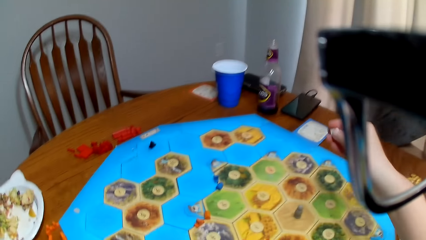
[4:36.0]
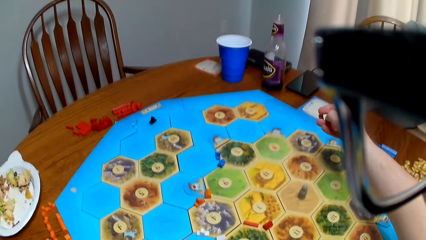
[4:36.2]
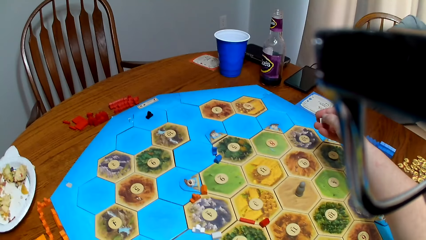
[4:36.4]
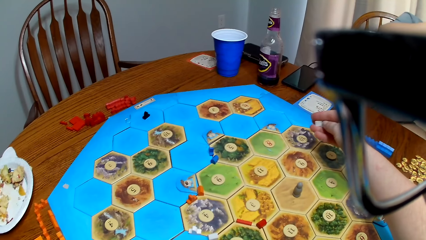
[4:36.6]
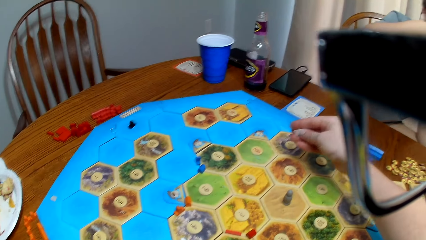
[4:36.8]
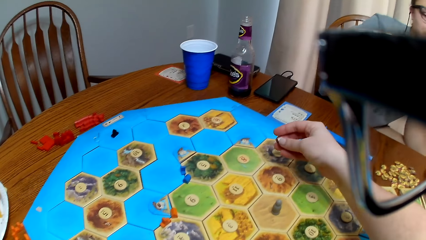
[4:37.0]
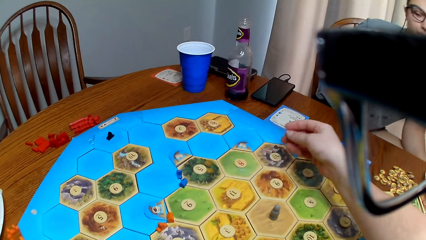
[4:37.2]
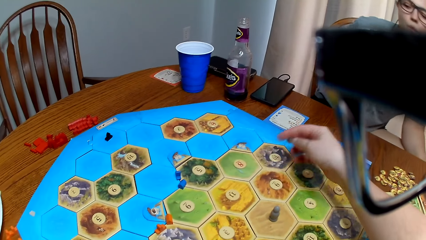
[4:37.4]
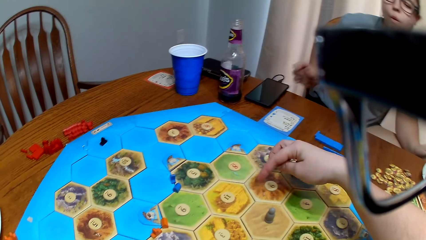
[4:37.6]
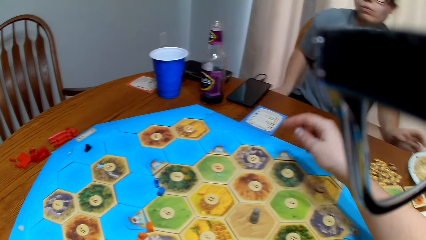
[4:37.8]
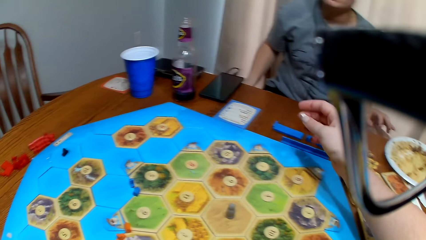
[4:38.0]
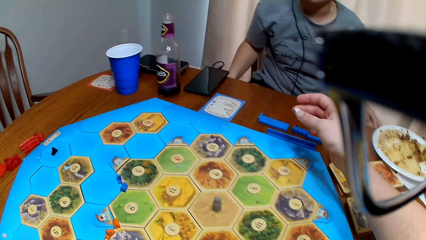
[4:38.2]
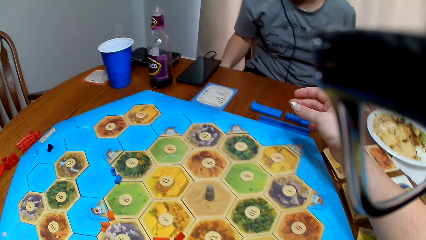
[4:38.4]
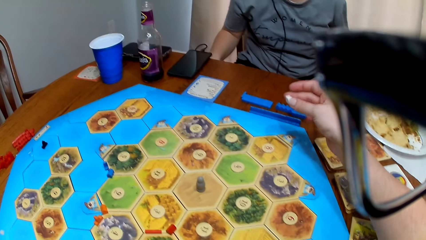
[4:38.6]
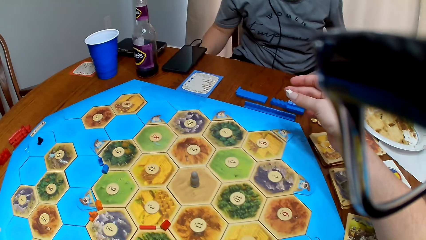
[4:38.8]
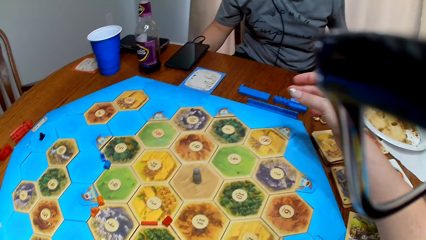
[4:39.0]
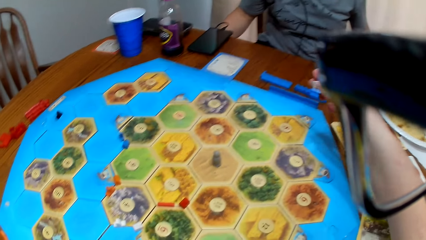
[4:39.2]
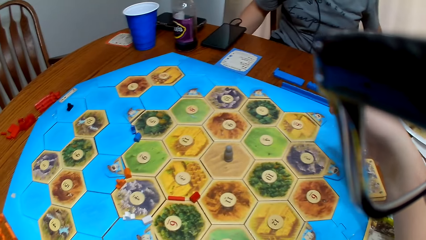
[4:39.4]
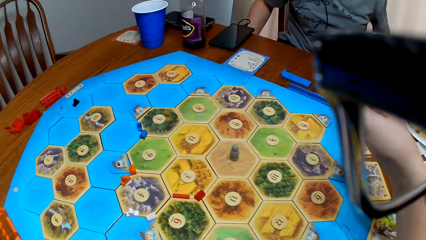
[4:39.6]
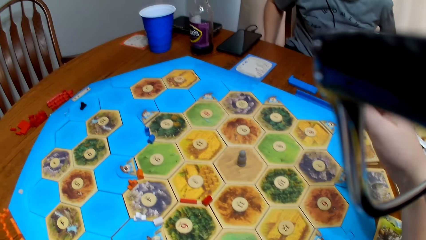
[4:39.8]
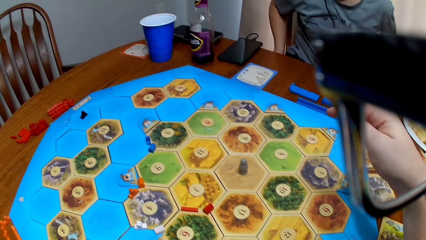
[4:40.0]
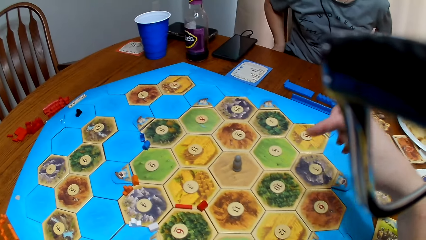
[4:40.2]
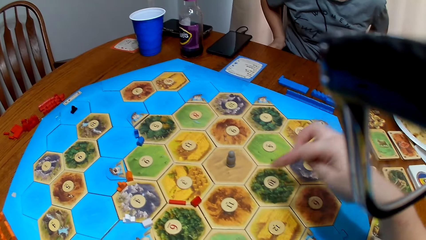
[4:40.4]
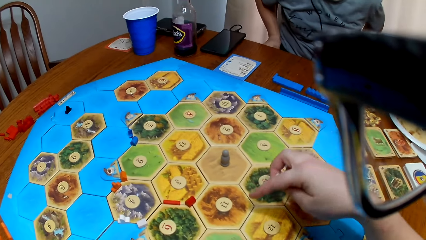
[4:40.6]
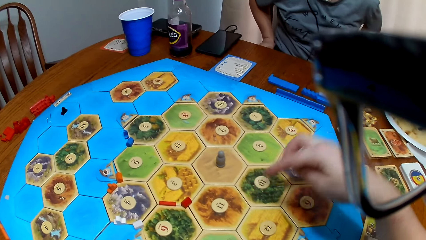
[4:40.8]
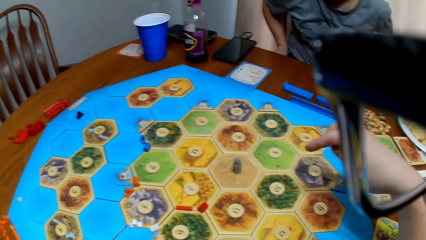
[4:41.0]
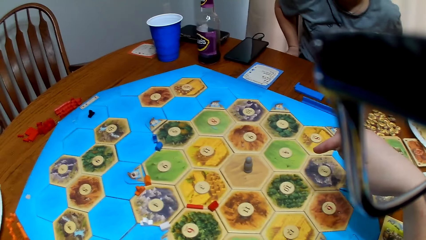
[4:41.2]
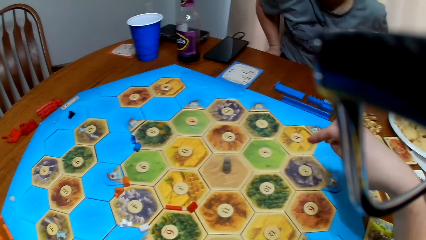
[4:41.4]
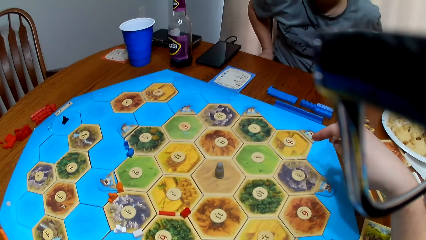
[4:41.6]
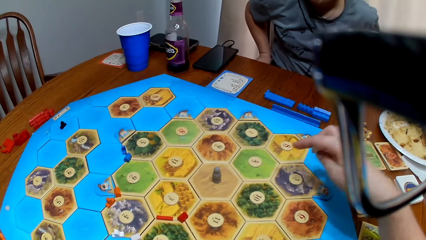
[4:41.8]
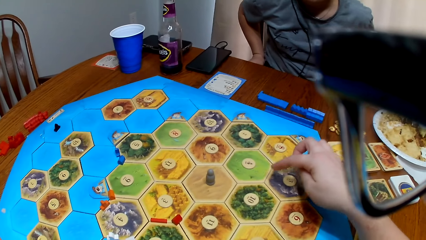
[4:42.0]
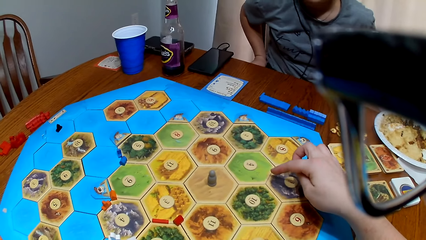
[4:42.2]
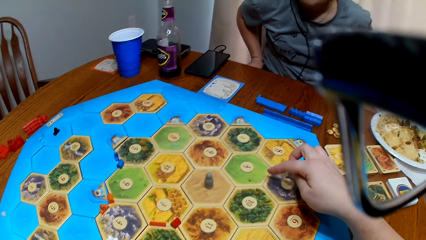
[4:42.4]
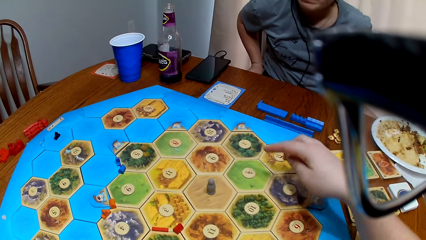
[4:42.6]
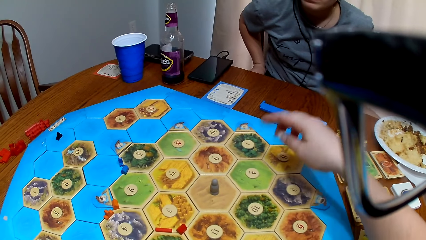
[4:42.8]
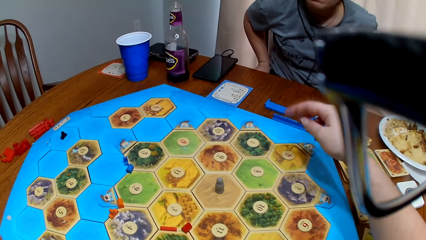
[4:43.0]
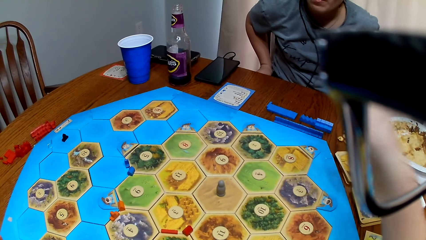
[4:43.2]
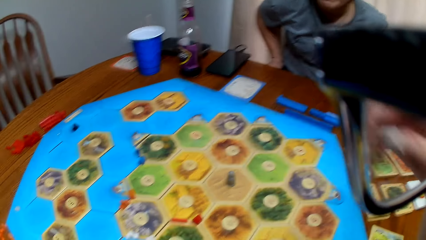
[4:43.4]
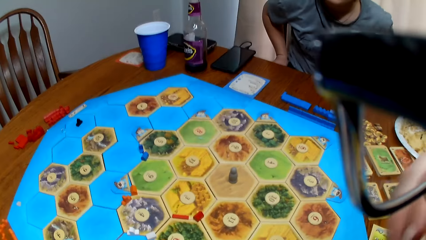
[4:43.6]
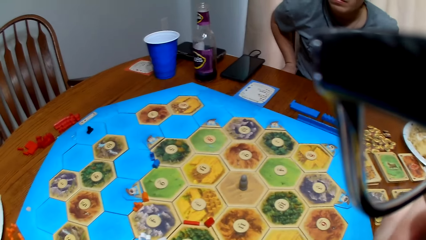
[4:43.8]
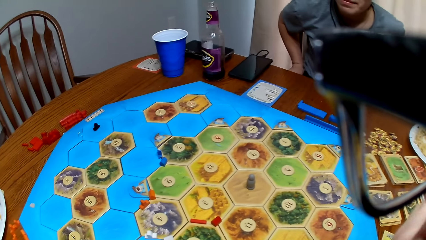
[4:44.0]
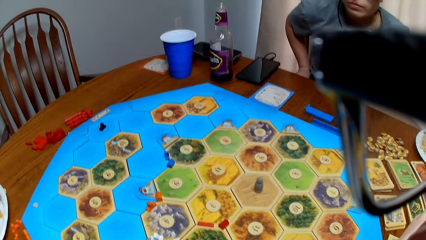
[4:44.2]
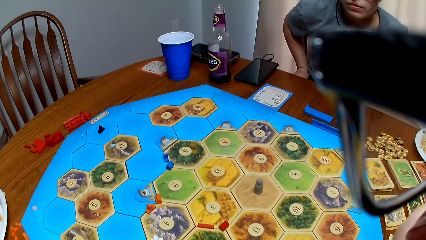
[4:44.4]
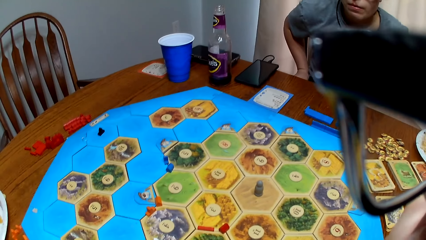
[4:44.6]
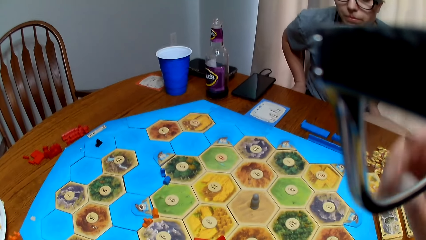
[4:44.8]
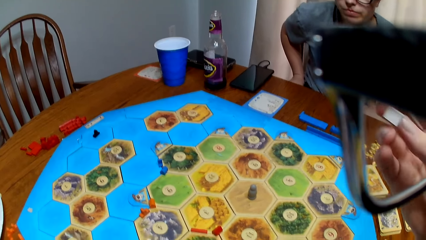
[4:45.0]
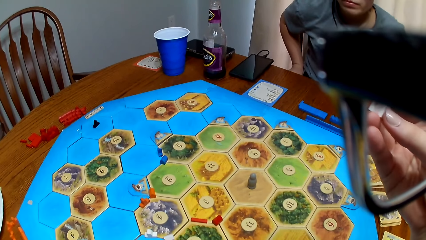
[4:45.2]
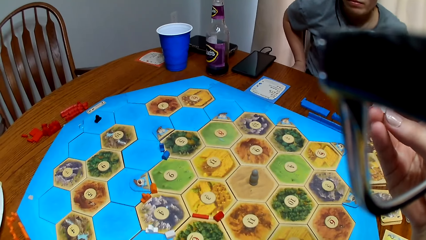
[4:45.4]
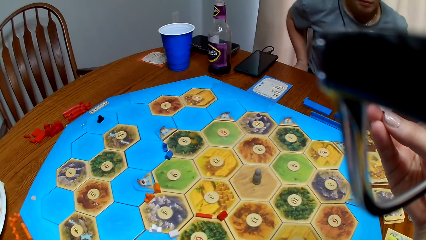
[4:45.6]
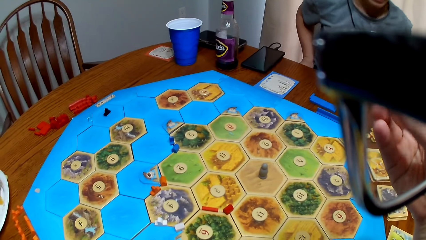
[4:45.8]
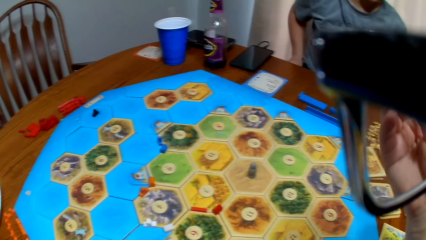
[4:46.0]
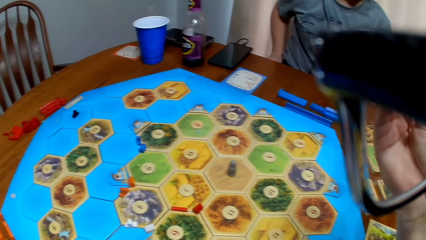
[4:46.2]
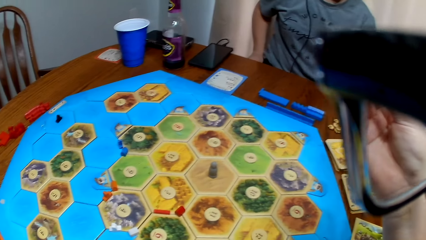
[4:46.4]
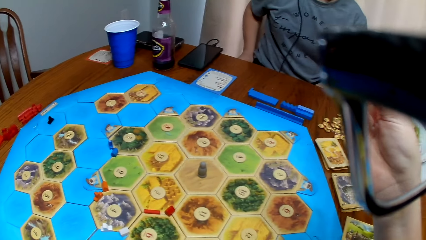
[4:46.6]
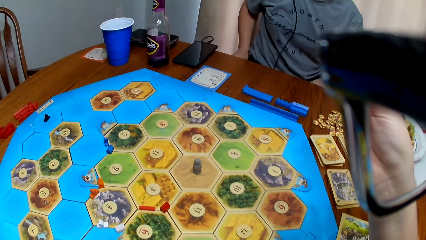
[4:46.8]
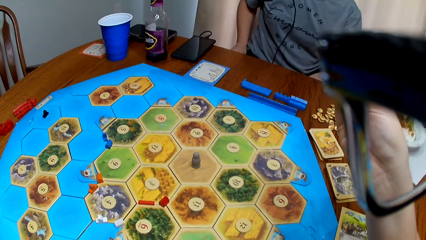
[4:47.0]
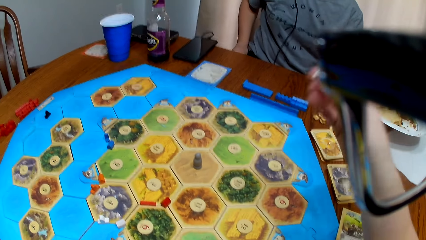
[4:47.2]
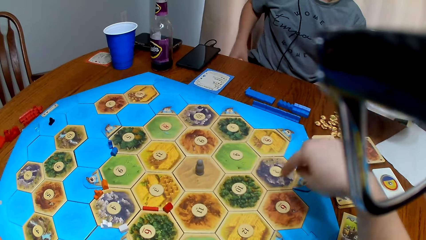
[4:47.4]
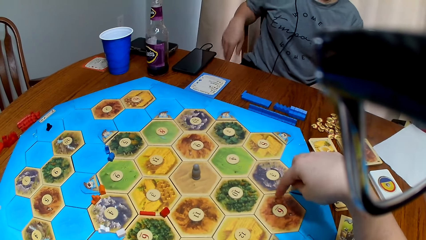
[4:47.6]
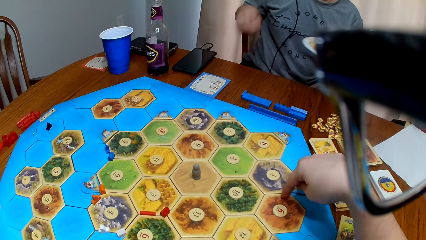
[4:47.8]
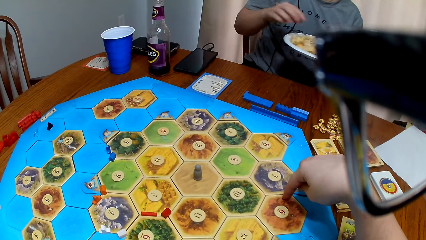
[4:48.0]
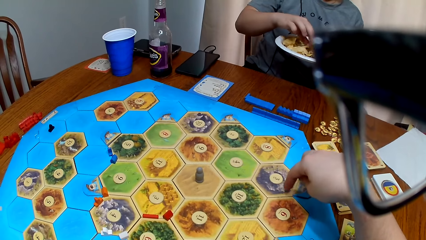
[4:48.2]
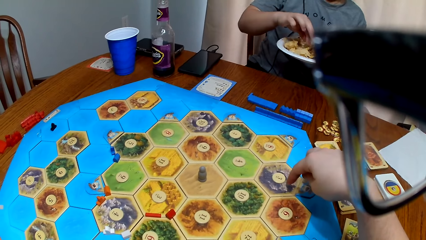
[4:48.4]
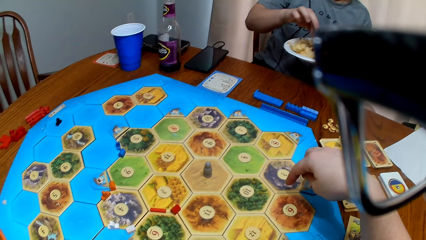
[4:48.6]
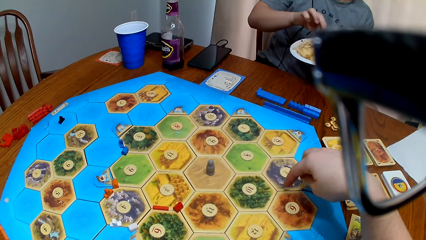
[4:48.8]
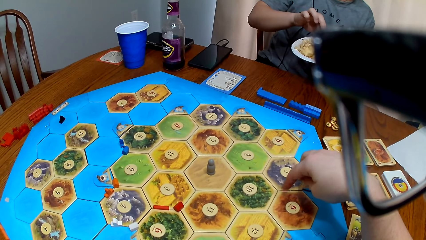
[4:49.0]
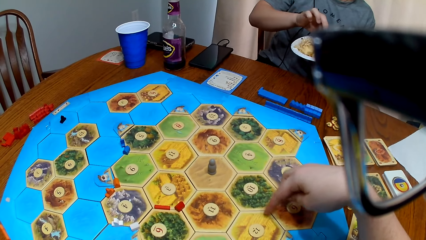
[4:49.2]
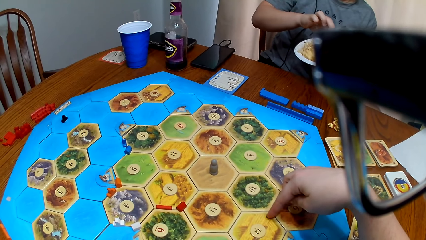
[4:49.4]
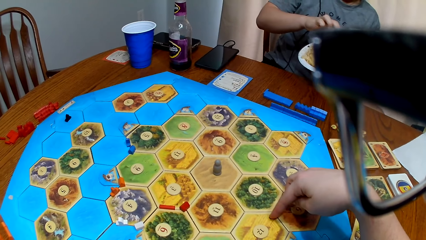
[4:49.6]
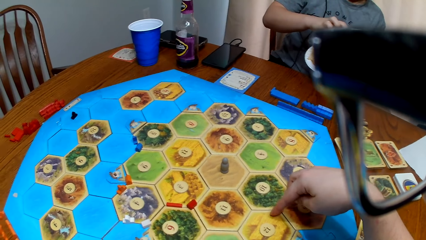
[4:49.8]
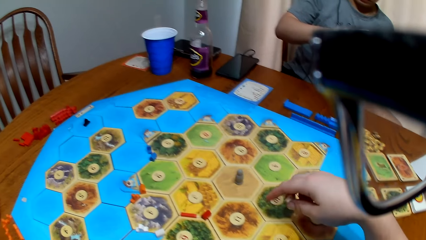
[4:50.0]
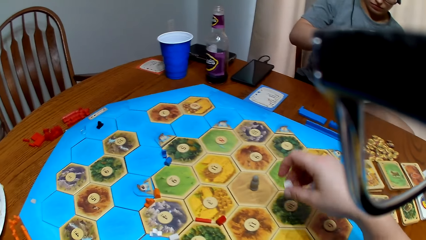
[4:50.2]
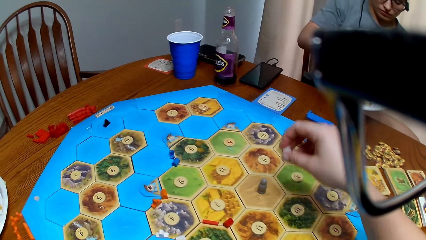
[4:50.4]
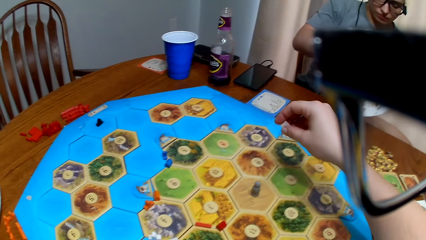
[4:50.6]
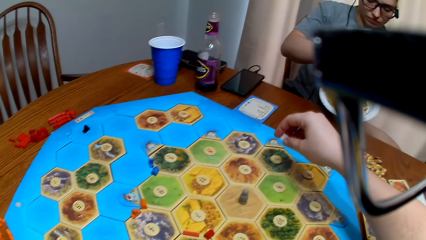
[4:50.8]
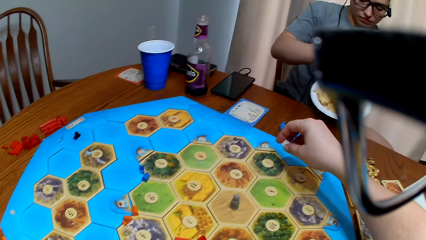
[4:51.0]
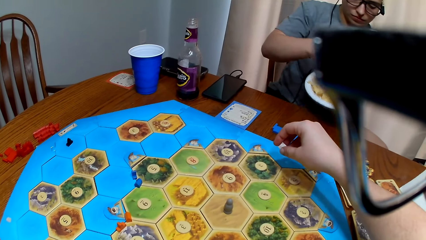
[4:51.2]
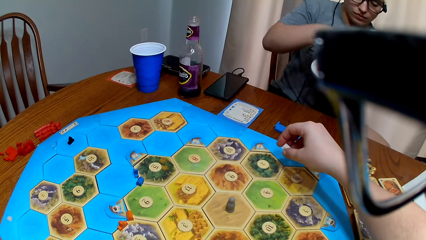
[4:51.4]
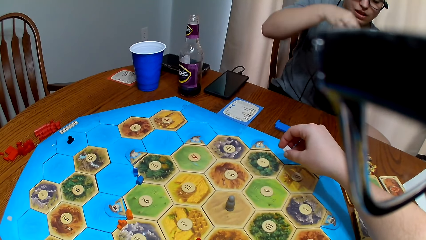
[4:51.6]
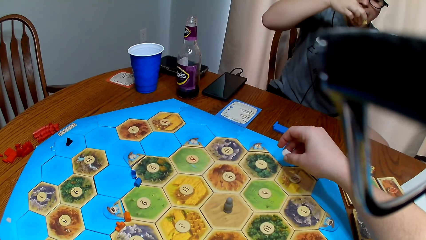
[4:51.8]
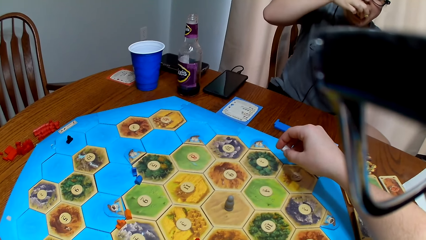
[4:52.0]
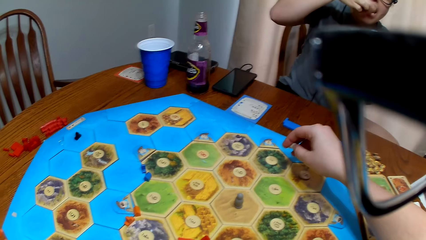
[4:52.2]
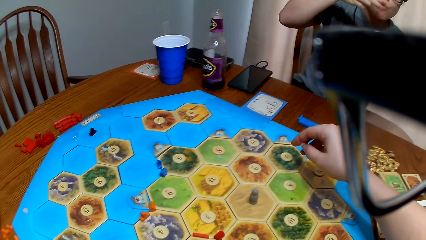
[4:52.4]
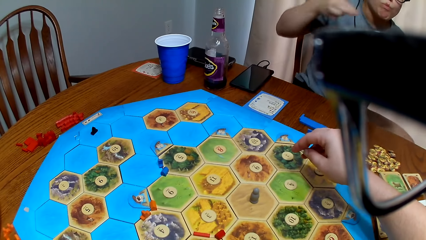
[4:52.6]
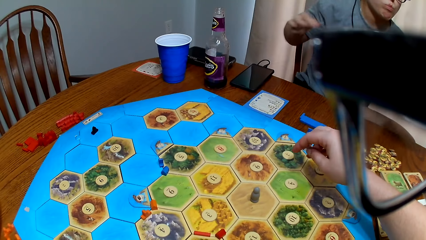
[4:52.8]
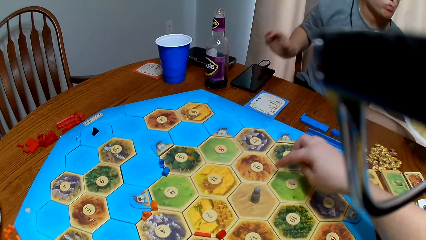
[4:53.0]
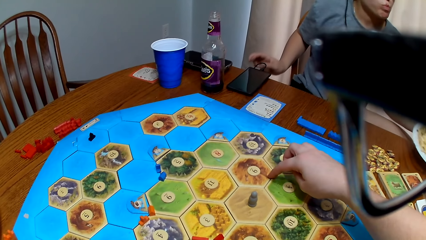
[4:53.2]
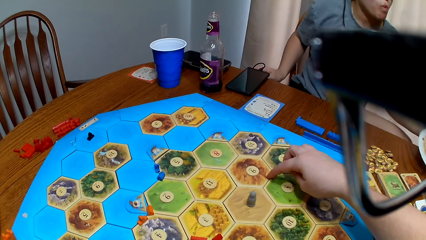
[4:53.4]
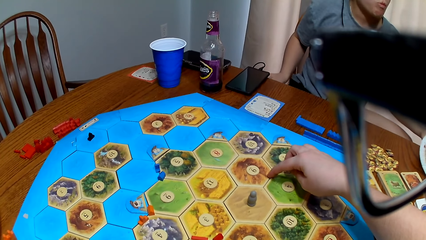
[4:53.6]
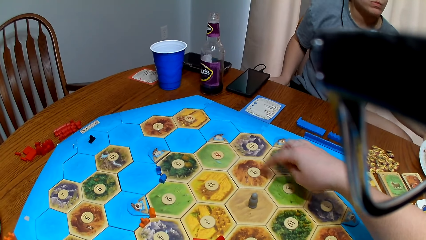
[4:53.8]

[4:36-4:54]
The camera wearer holds a peg. They study the board. A woman lifts the plate and picks up food on the plate. The camera wearer studies the board. The woman eats food. The camera wearer studies the board.
